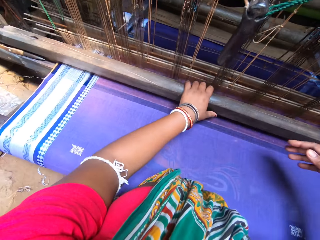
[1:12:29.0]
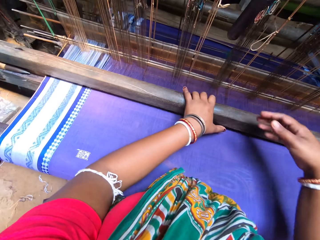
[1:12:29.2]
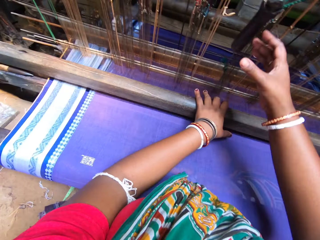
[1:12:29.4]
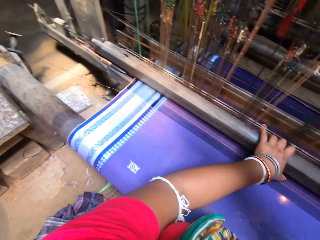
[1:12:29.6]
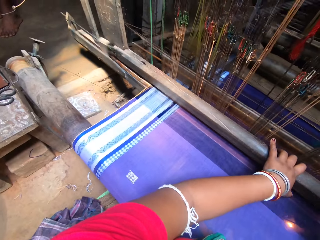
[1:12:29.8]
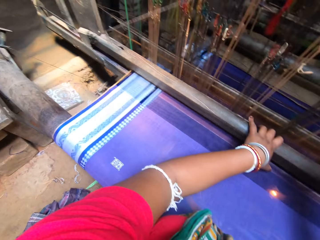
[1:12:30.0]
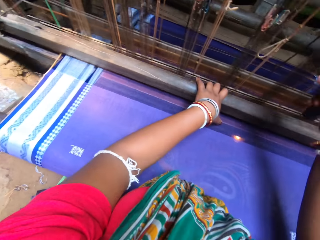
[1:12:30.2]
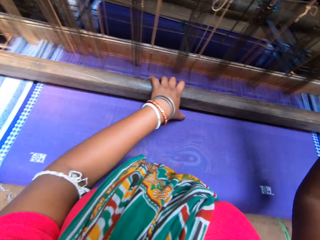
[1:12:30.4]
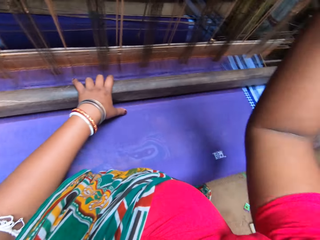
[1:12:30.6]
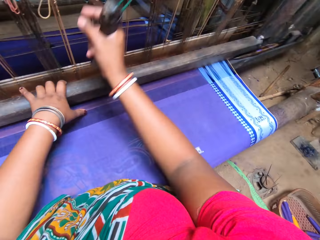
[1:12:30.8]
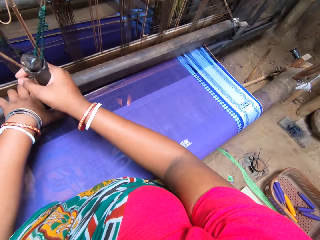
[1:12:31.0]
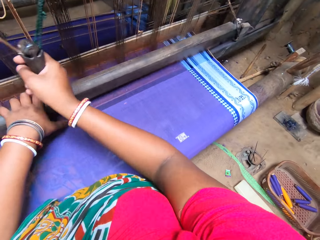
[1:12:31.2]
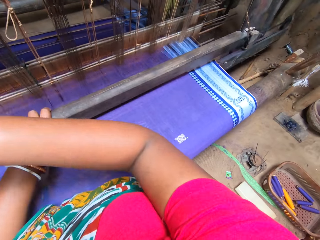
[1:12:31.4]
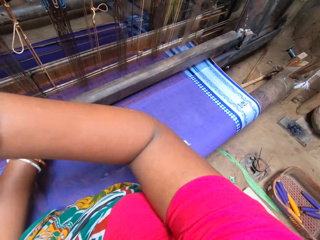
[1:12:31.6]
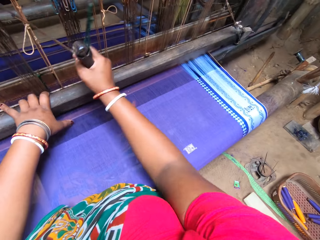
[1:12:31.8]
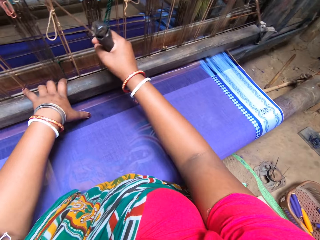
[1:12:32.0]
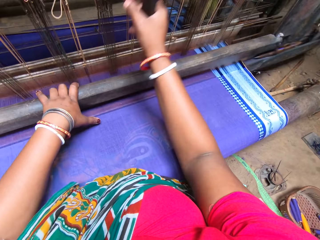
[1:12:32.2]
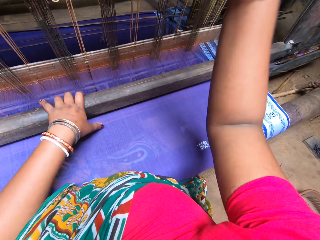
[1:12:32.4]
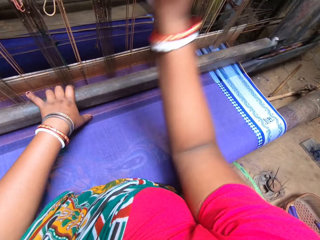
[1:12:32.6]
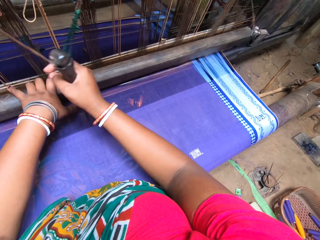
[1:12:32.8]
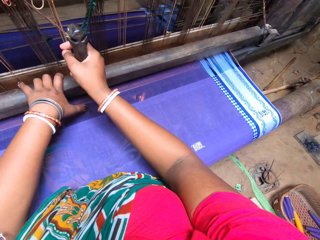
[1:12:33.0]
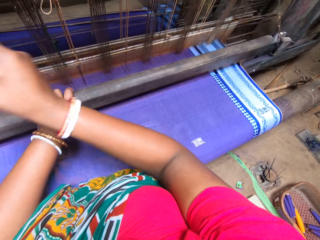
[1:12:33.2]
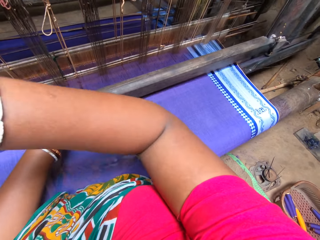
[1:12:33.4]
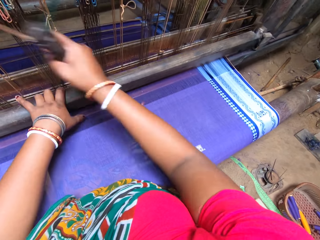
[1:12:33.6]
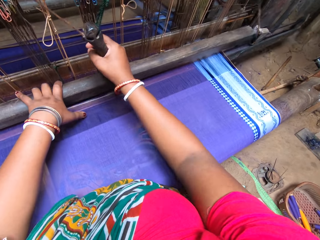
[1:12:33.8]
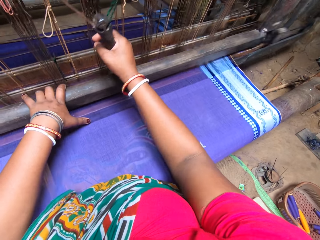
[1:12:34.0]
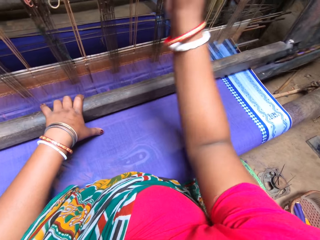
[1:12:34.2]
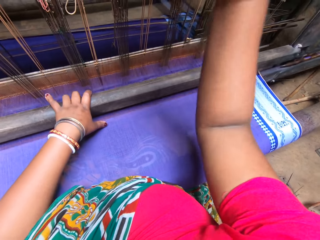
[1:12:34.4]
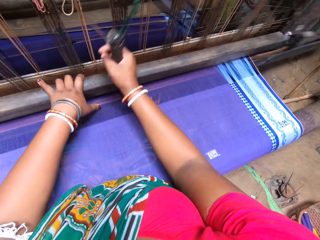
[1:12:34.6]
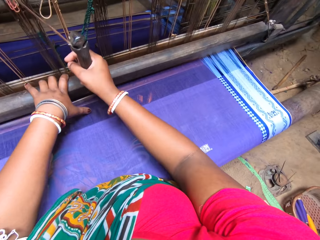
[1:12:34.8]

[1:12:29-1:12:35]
The camera wearer sews a sheet. They weave the sari on the woven handloom.

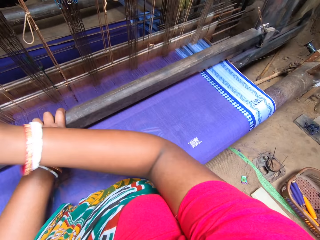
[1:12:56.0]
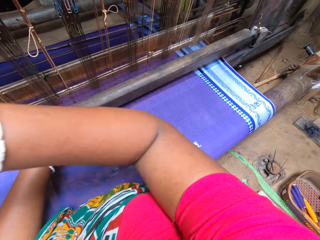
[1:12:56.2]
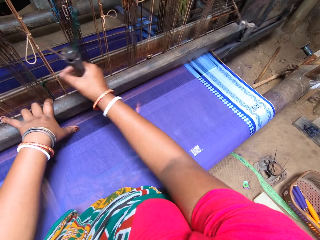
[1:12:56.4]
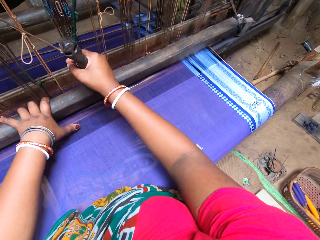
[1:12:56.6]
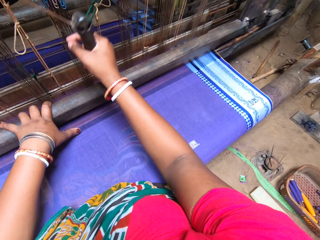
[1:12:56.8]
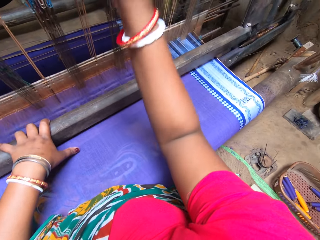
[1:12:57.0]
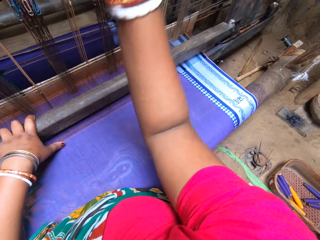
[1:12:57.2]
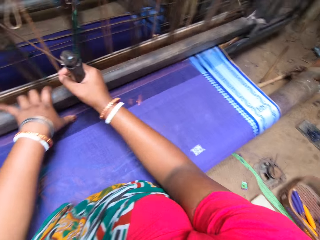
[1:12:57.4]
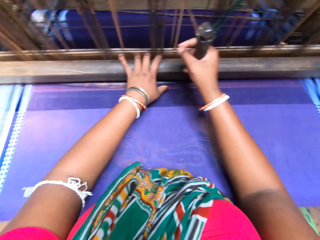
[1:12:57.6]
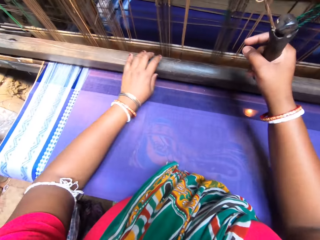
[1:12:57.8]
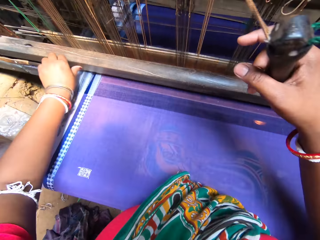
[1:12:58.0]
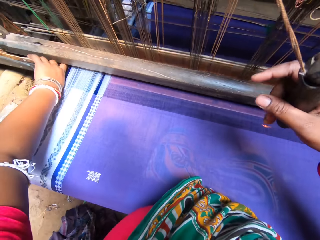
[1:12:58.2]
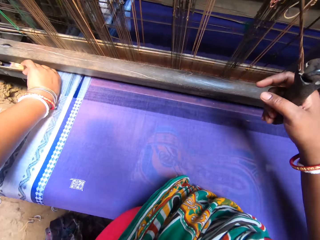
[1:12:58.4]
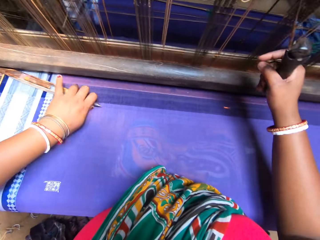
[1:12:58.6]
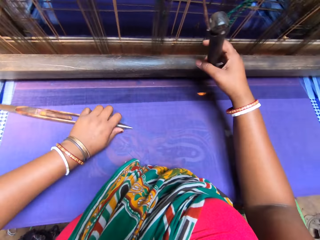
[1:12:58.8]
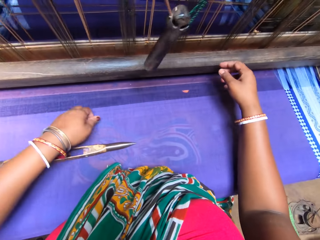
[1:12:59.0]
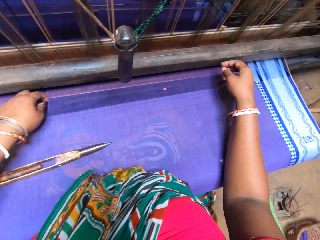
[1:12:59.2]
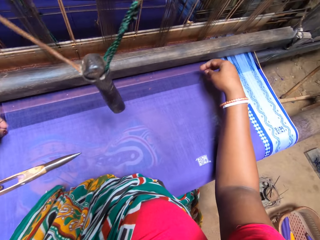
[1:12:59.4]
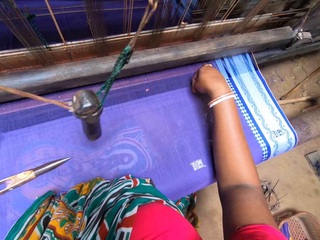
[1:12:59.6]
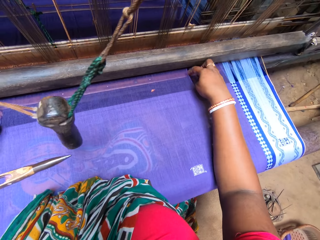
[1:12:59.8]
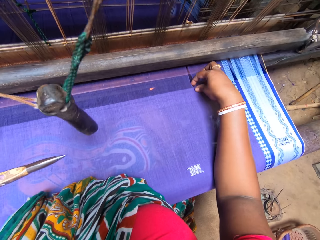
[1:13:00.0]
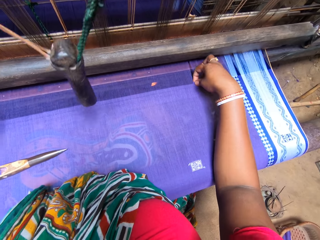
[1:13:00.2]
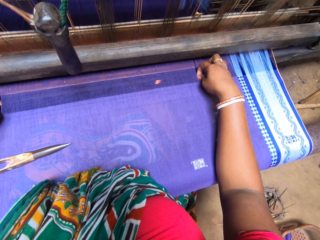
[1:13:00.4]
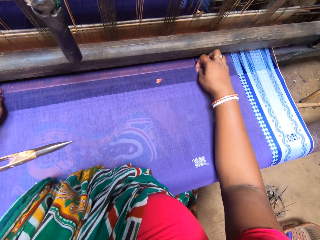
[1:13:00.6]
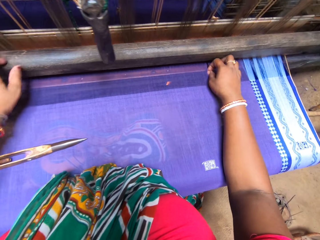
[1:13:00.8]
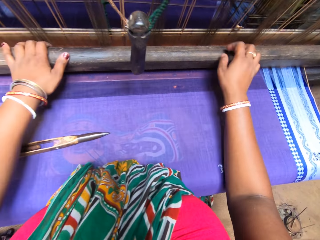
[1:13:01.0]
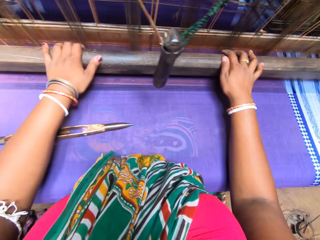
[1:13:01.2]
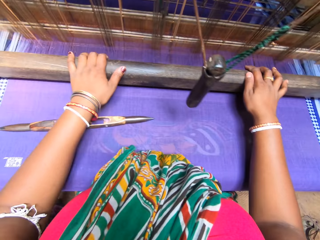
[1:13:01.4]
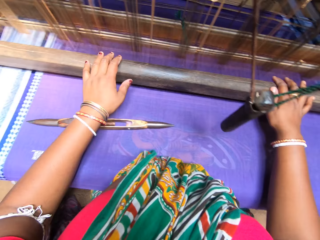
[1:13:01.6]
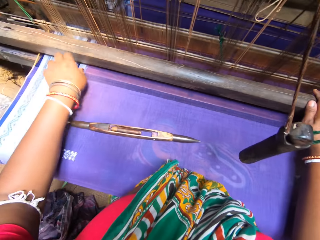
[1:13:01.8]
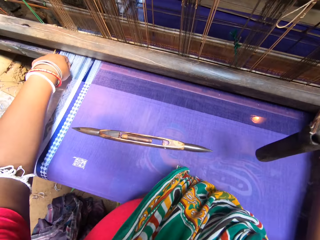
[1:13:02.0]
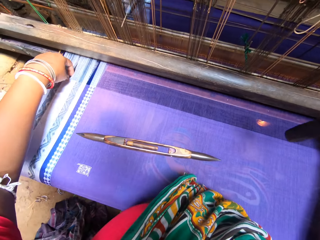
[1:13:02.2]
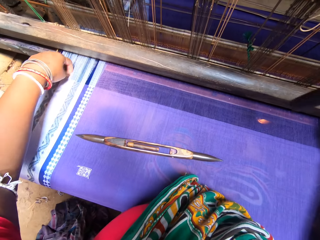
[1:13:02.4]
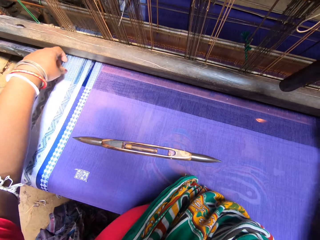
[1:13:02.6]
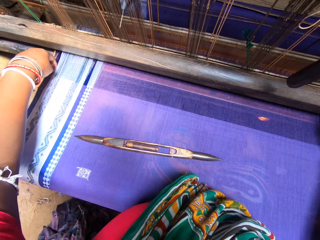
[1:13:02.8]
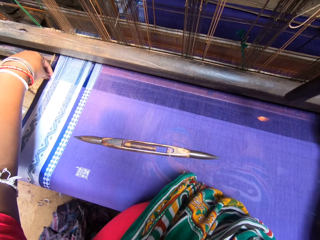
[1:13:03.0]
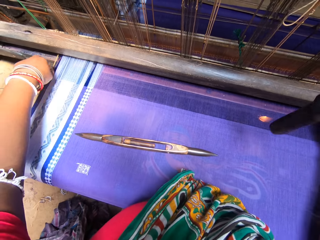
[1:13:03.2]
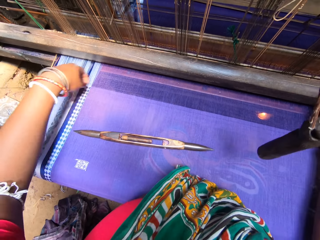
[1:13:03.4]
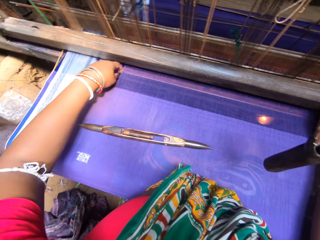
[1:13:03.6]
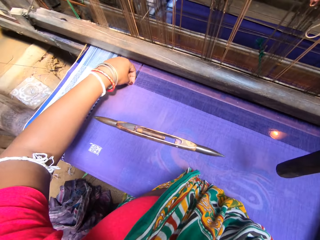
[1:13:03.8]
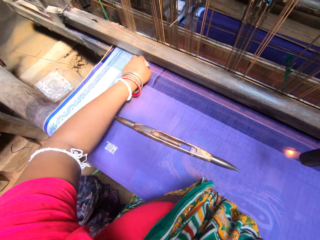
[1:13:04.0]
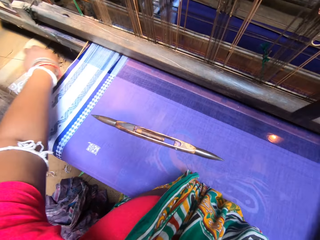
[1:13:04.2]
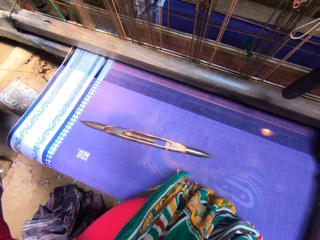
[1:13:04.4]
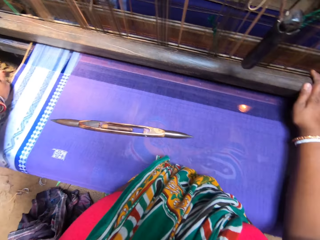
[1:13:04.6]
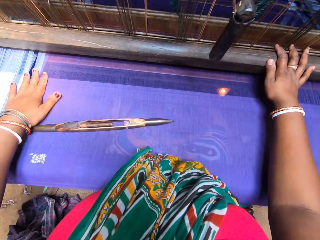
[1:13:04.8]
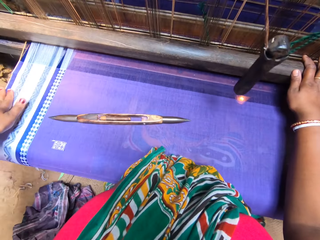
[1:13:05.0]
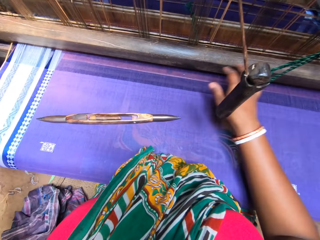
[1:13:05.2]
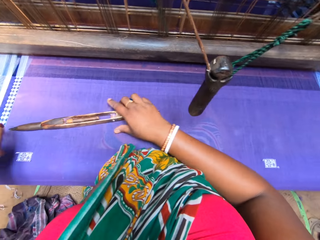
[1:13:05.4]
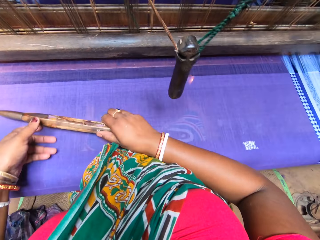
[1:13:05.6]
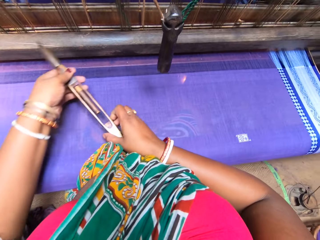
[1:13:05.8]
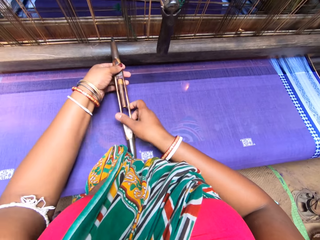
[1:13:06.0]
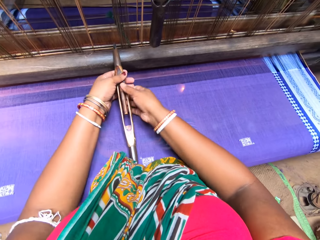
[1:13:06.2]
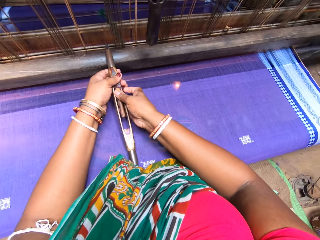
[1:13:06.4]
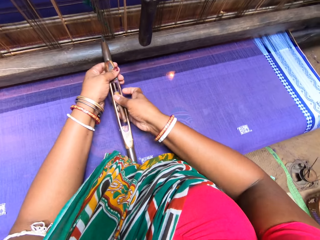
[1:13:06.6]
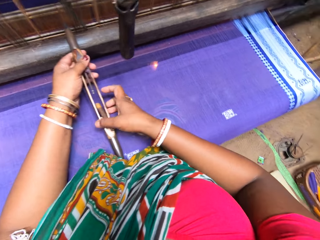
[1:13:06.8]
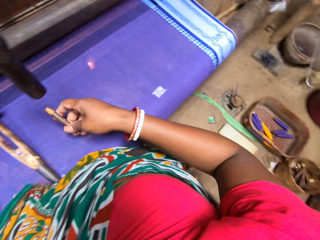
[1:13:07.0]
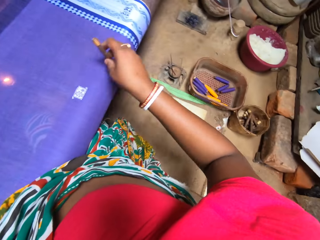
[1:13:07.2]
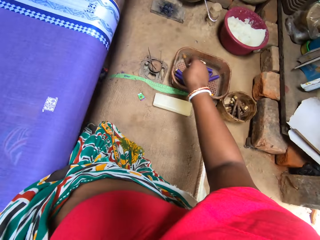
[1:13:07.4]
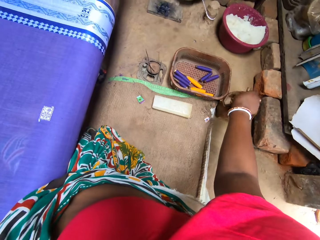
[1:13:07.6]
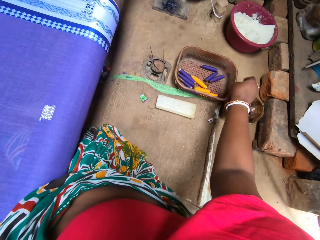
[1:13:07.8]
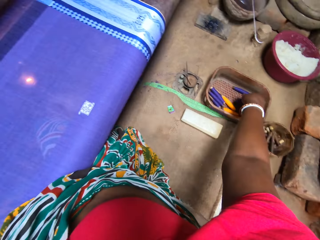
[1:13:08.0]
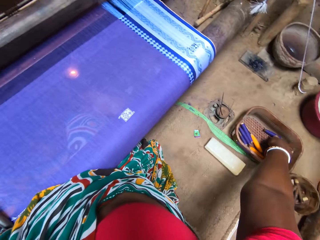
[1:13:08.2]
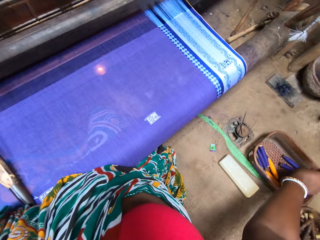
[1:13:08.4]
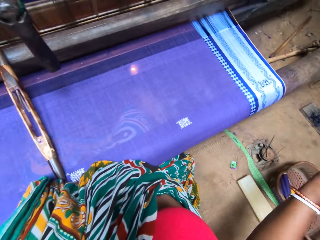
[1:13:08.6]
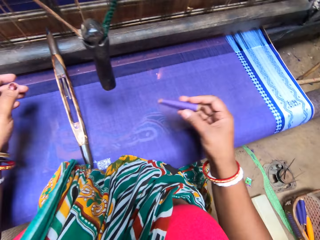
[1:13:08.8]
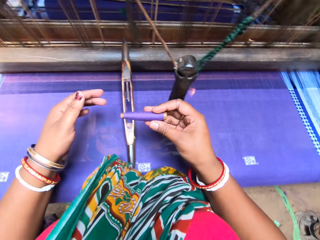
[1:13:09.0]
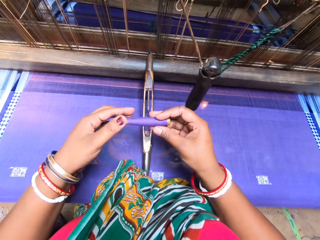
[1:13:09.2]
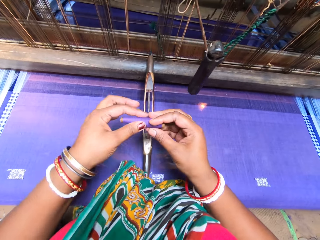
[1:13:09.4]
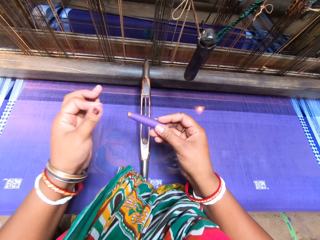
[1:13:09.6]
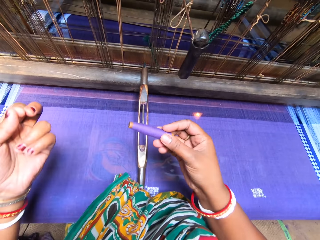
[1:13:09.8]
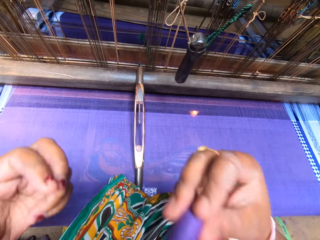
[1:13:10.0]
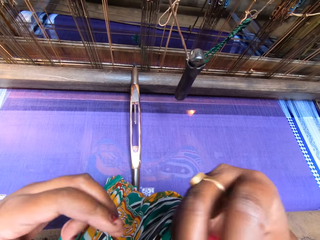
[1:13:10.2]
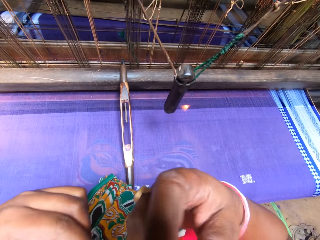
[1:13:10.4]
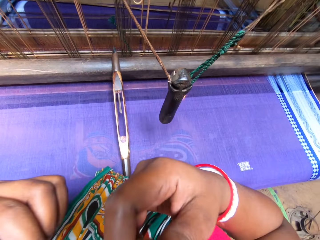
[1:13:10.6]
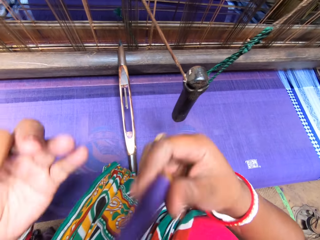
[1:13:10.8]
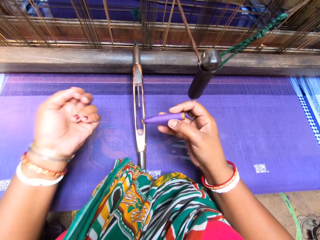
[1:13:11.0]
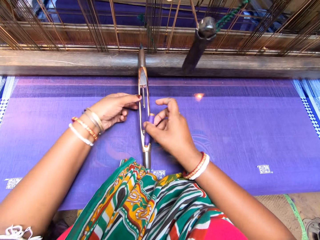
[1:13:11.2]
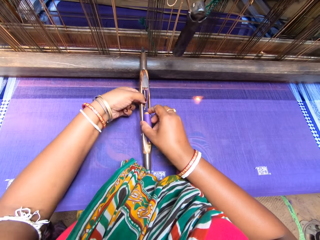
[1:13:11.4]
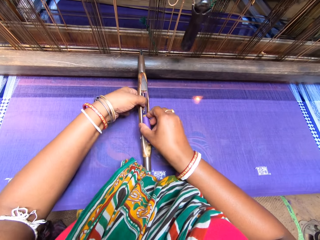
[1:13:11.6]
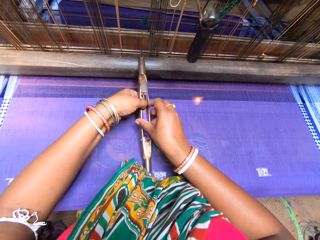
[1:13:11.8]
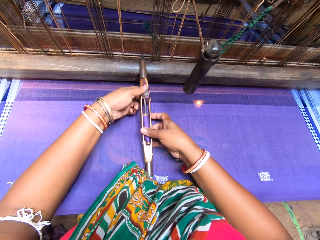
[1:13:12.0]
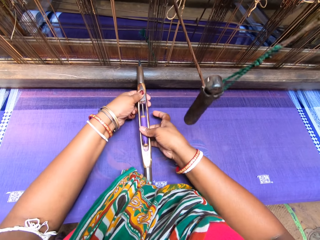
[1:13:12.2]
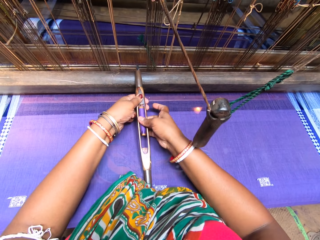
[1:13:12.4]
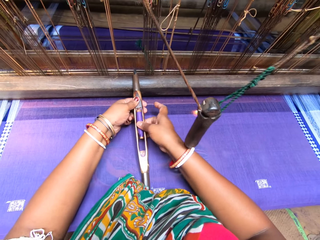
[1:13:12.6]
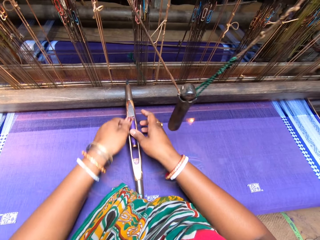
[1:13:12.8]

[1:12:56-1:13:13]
The camera wearer picks up a wooden shuttle from the weaving handloom with her left hand. She adjusts the yarn with her right hand. She touches the breast beam with her left hand. She moves the breast beam with her left hand. She adjusts the yarn with her left hand. She picks up the wooden shuttle from the woven sari with her right hand. She holds the wooden shuttle with both hands. She removes the pirn bobbin from the wooden shuttle with her right hand. She drops the pirn bobbin in a container on the floor with her right hand. She picks up a pirn bobbin from a basket tray on the floor with her right hand. She loosens the pirn bobbin with her left hand. She puts the yarn from the pirn bobbin in her mouth with her right hand. She lifts up the hand. She inserts the pirn bobbin in the wooden shuttle with her right hand.
